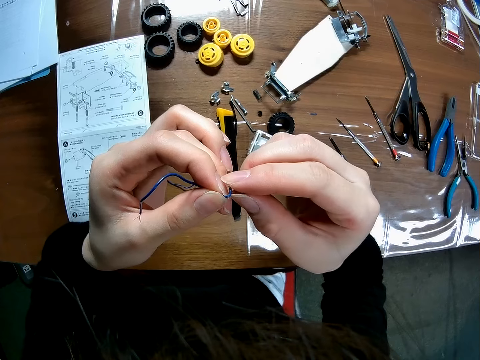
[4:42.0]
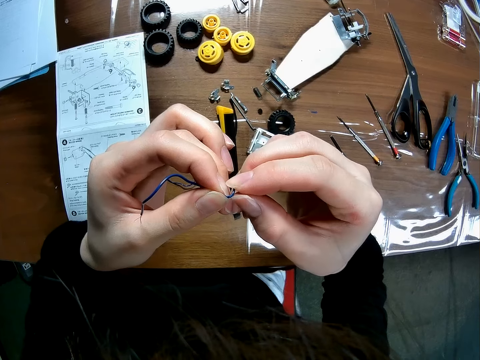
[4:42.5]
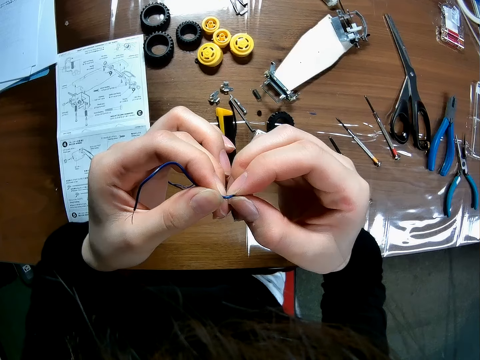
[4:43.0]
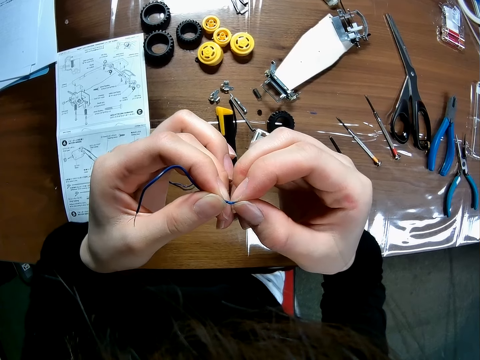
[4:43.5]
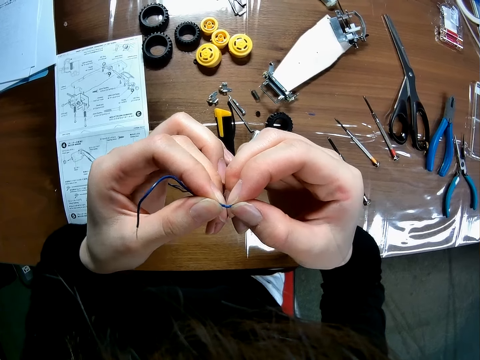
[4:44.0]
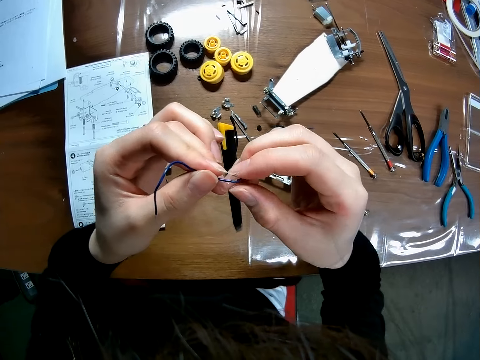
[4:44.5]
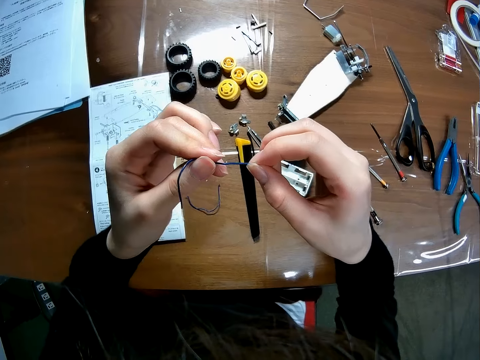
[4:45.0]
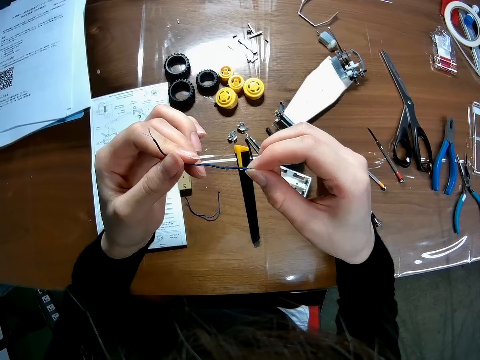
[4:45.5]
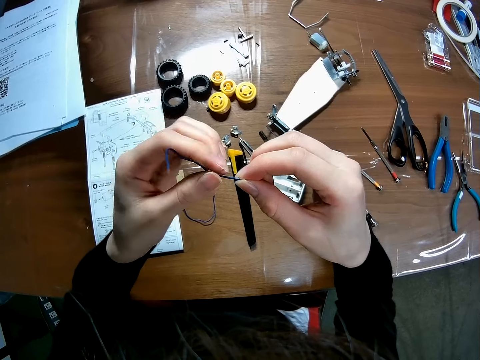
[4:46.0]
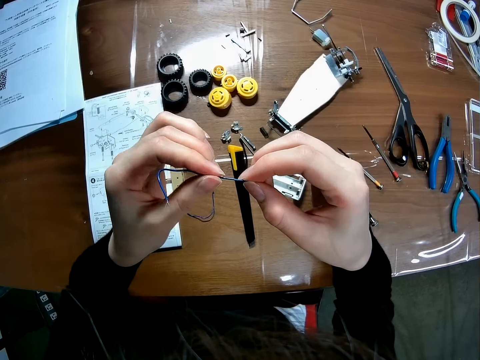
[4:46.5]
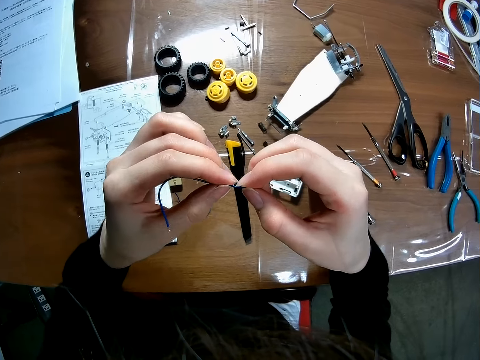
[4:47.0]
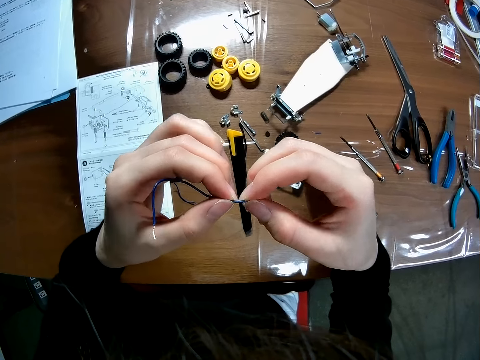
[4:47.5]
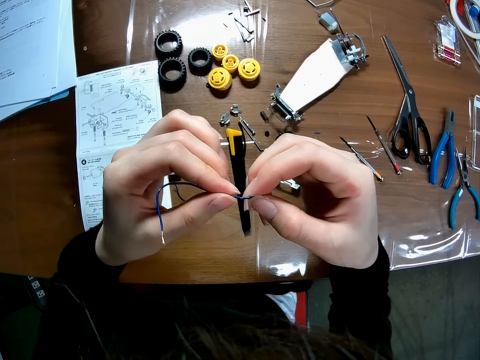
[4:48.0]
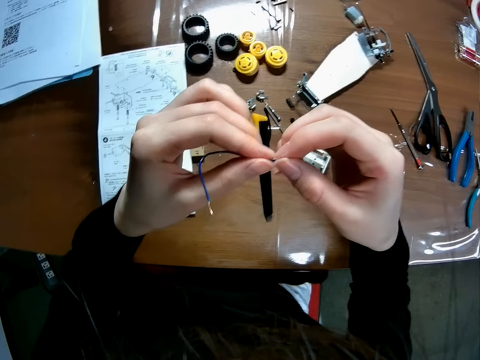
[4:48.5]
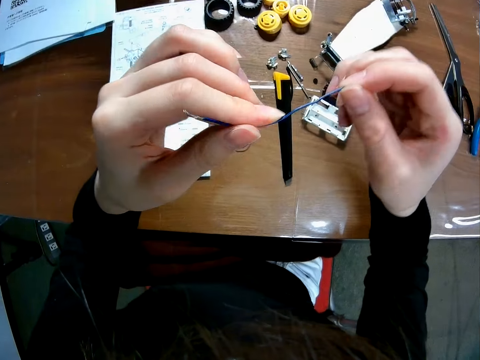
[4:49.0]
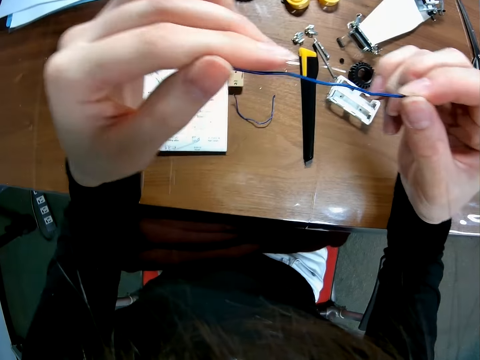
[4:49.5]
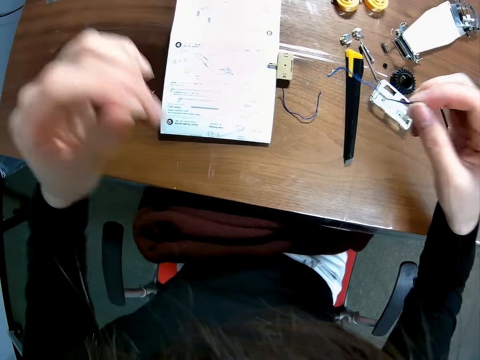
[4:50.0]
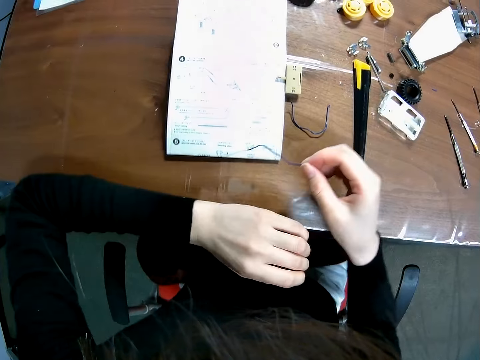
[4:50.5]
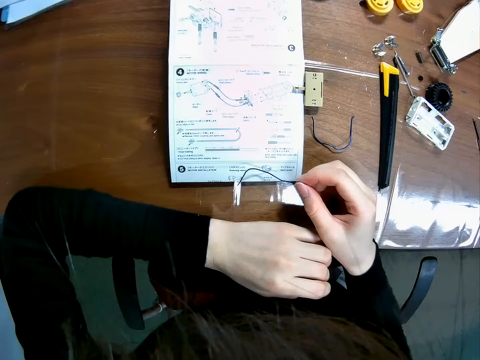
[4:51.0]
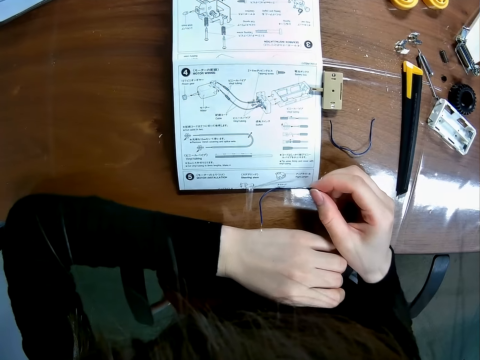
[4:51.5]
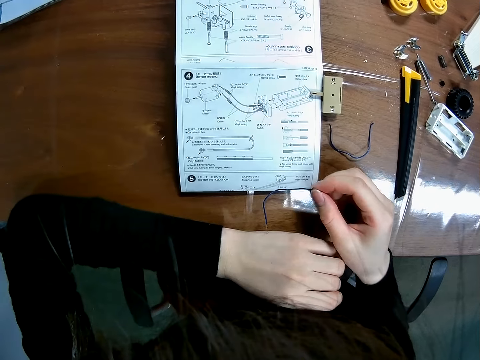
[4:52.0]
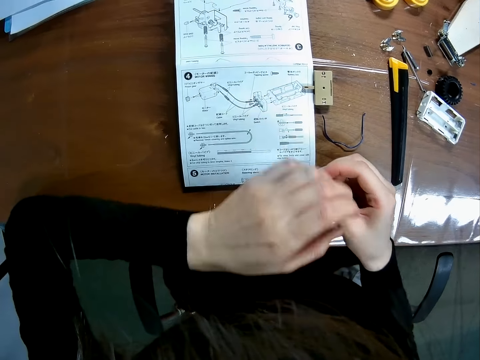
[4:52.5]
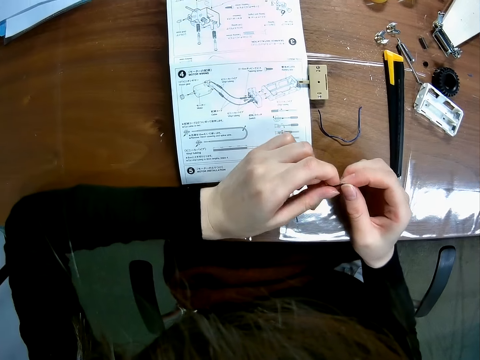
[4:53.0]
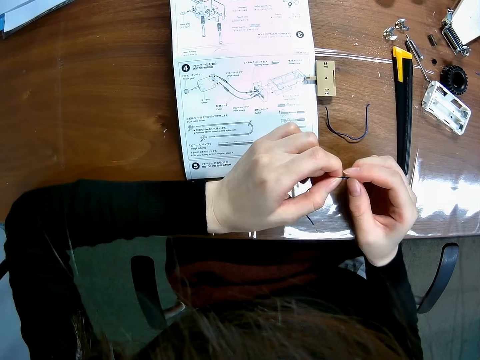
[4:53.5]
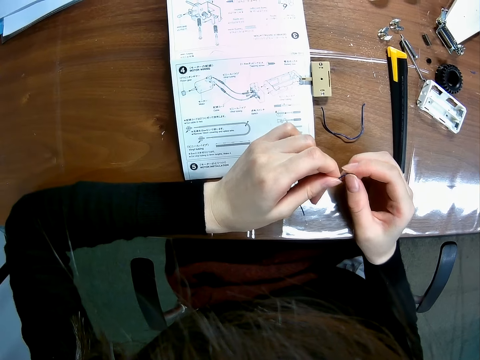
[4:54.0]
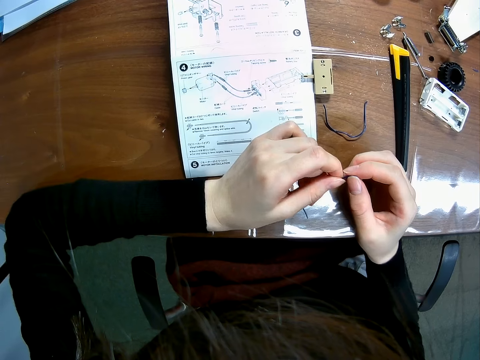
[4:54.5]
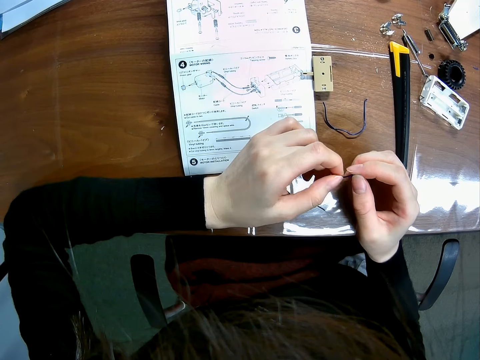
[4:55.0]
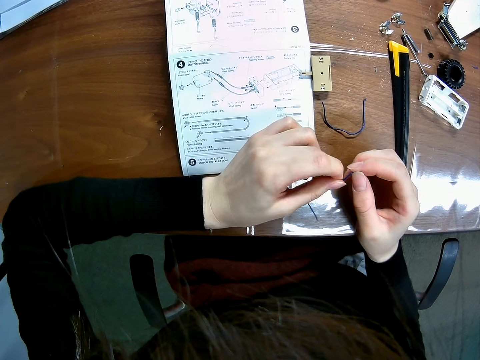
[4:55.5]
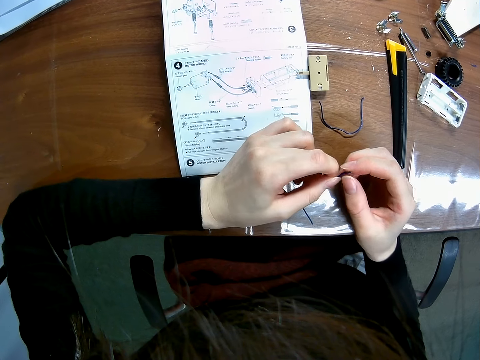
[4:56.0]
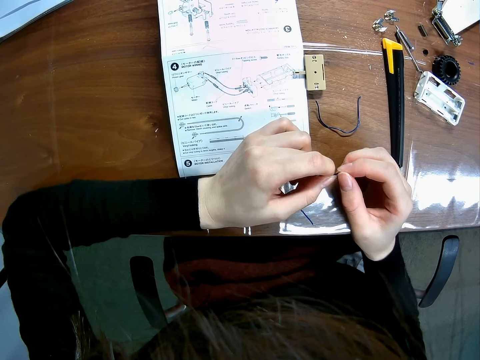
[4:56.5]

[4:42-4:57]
The camera wearer stretches the wire. They straighten the wire. They put the wire on the manual. They touch the paper on the table with the wire. They touch the wire. They twist the wire with both hands.

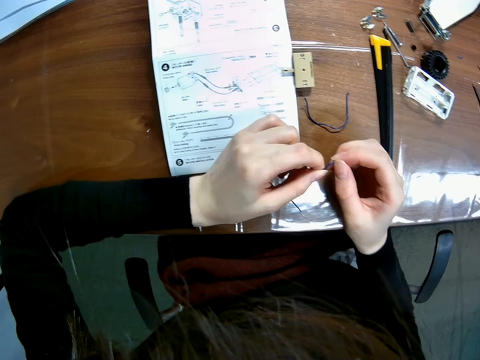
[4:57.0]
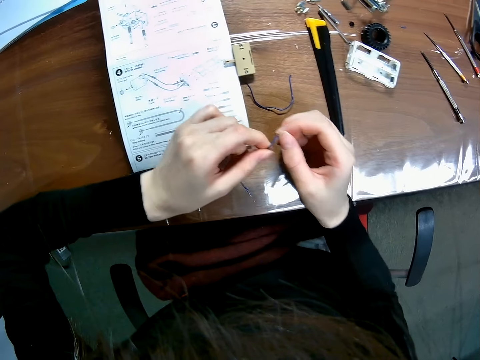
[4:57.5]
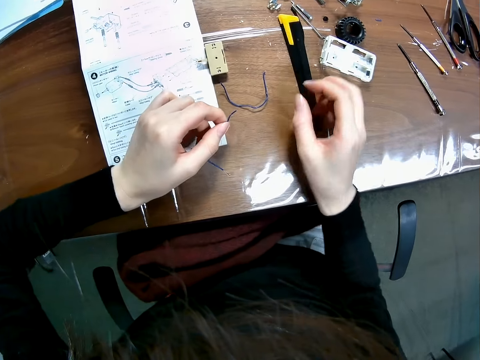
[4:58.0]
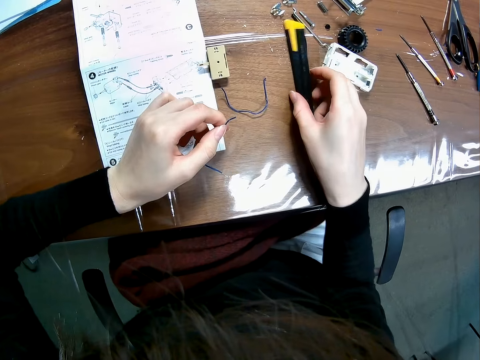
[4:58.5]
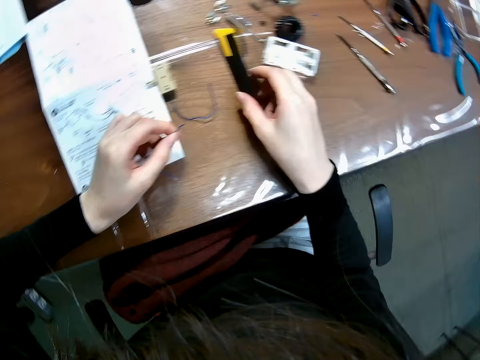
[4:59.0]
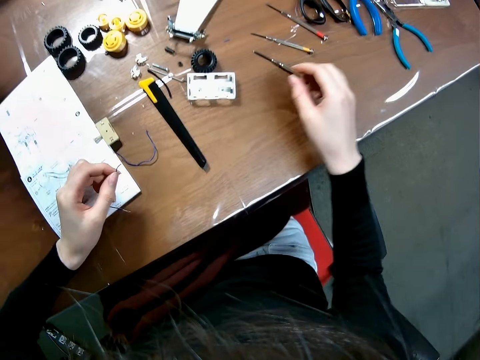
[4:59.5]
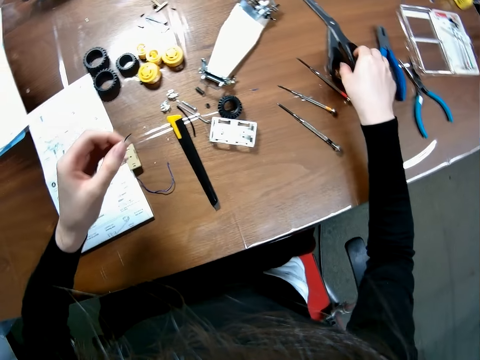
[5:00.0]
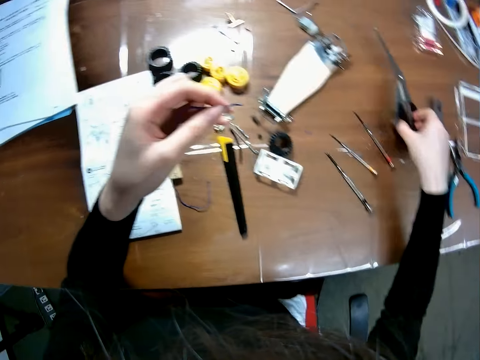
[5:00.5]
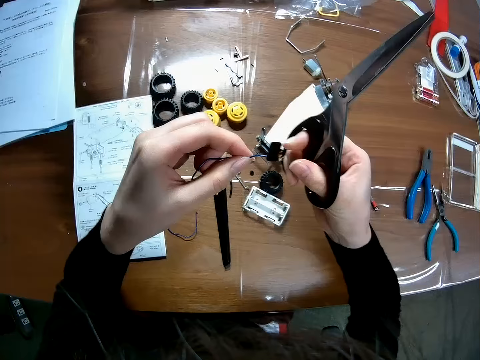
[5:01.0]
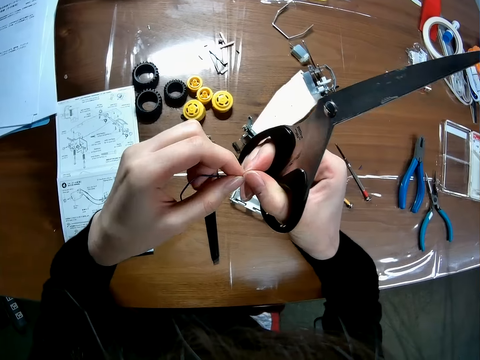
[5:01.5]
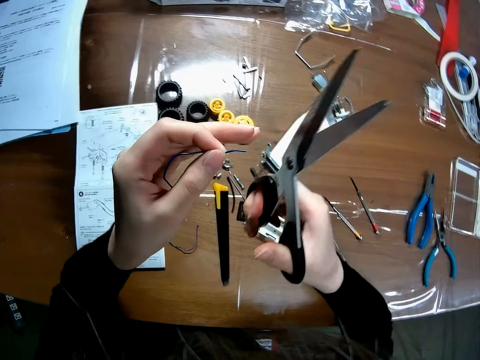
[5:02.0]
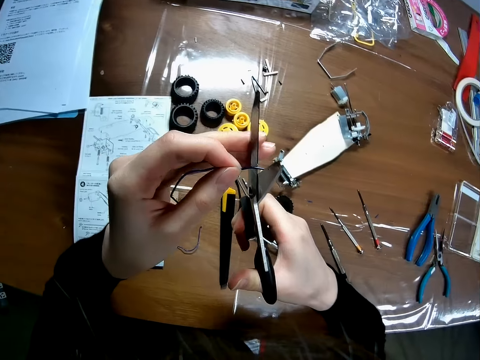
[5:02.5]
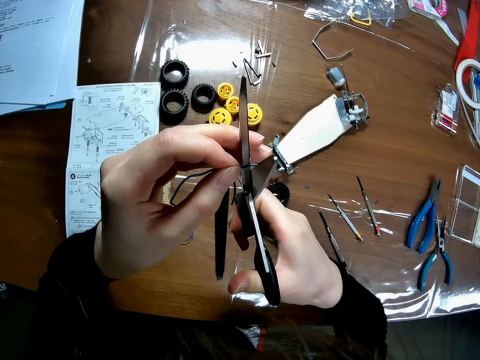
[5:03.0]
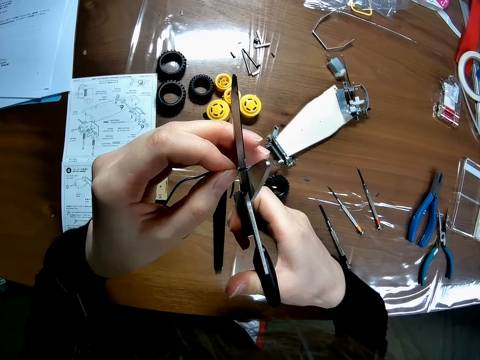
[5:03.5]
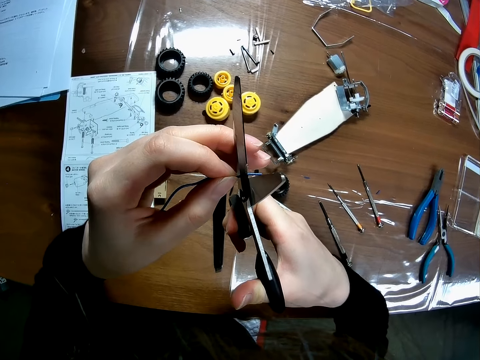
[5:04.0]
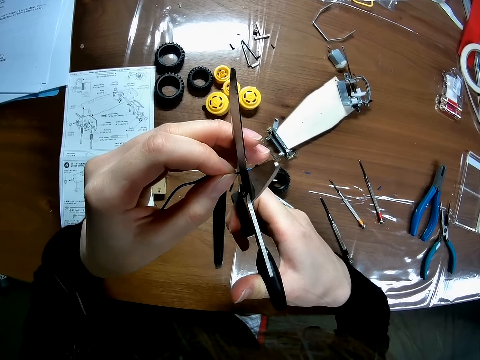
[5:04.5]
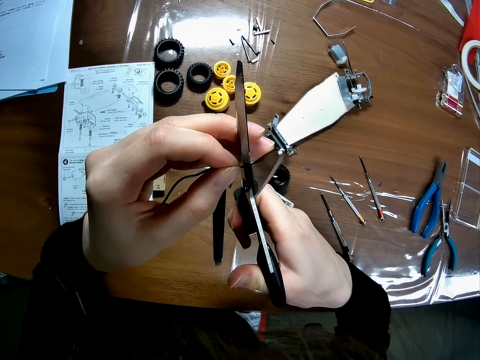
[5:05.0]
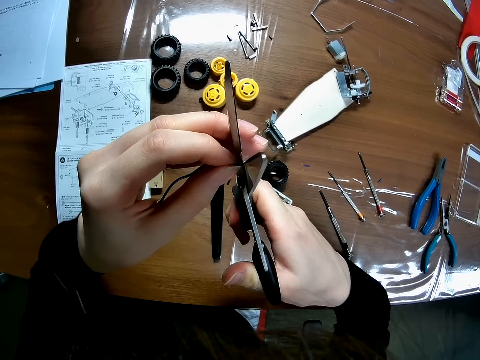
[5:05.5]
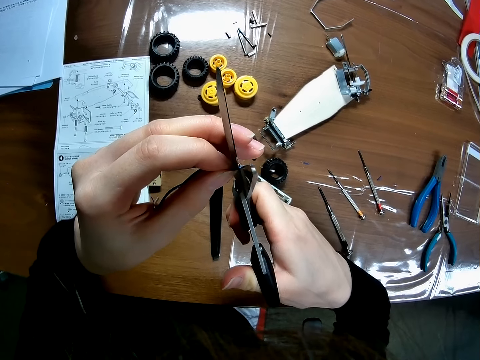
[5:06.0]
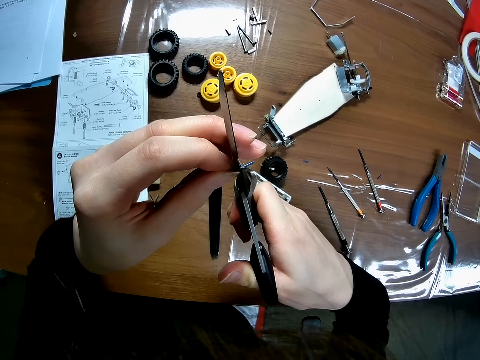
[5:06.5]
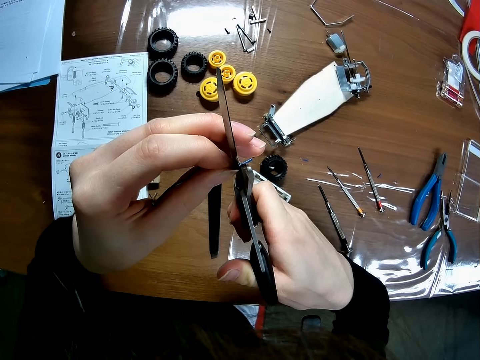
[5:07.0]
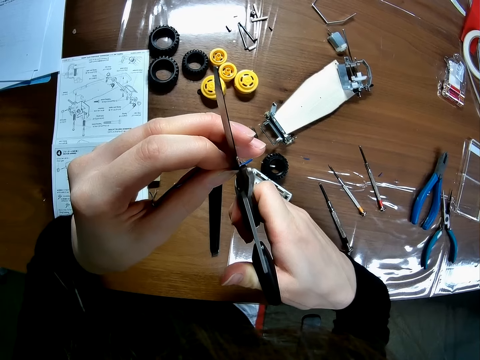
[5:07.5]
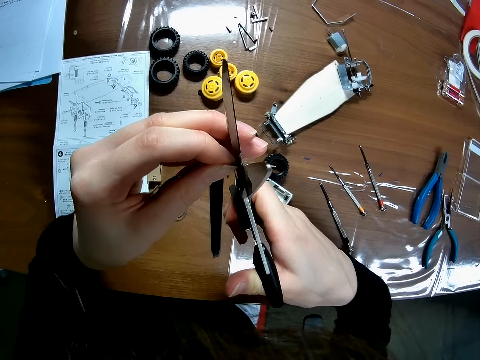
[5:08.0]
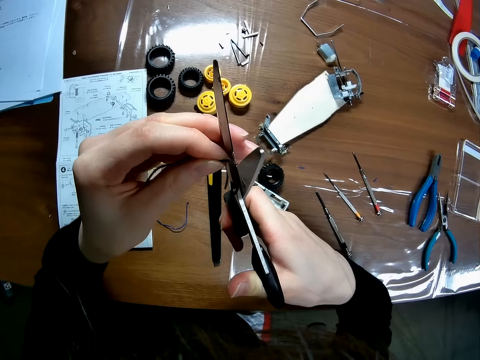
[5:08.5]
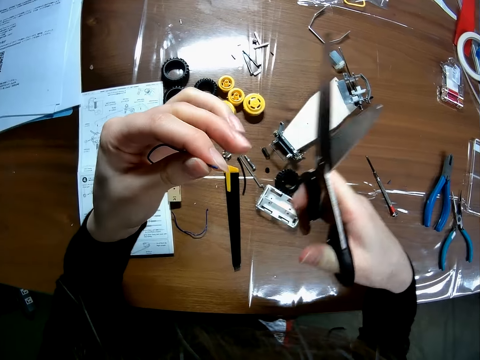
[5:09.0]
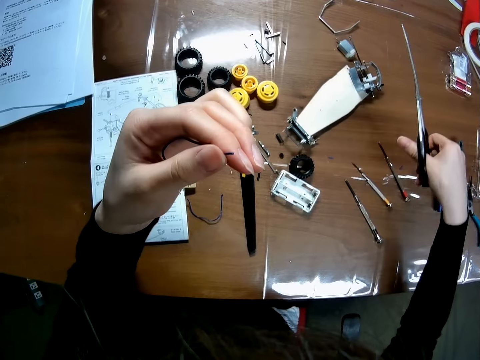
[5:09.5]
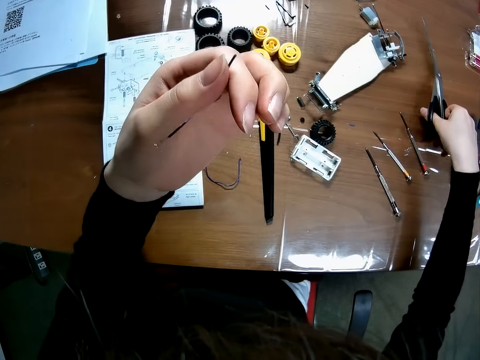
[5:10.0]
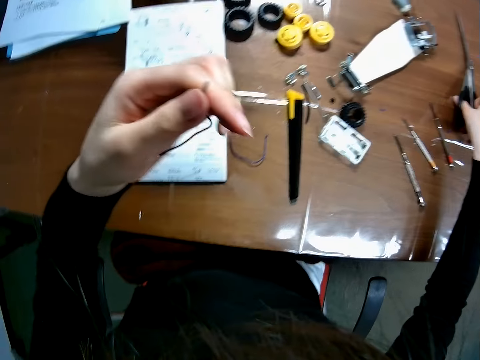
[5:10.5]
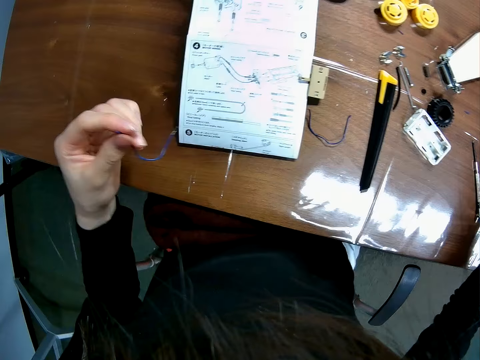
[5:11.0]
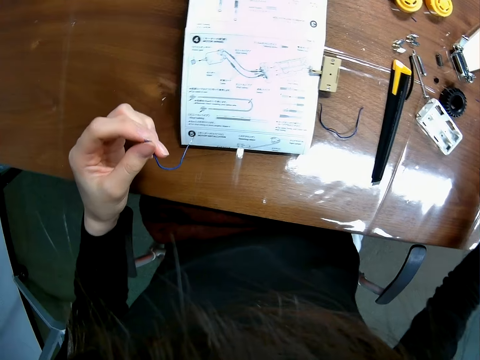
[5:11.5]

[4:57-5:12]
The camera wearer touches the blade on the table. He picks up scissors from the table. He adjusts the wire in his hands. He cuts the wire with the scissors. He drops the scissors on the table.
